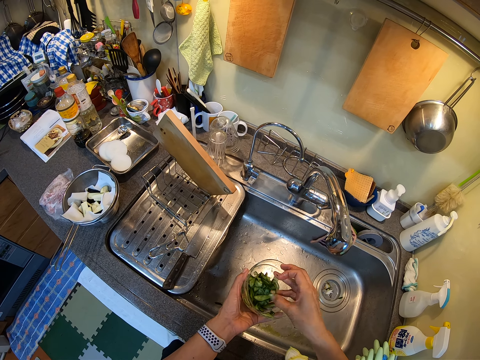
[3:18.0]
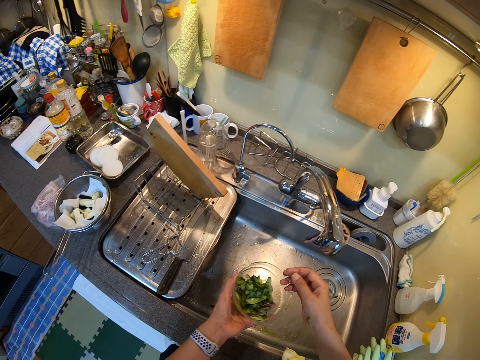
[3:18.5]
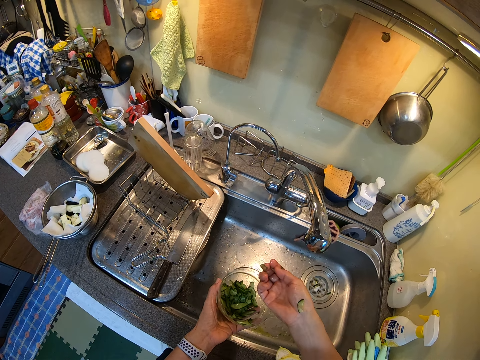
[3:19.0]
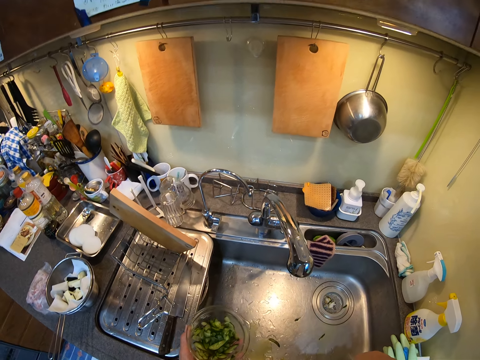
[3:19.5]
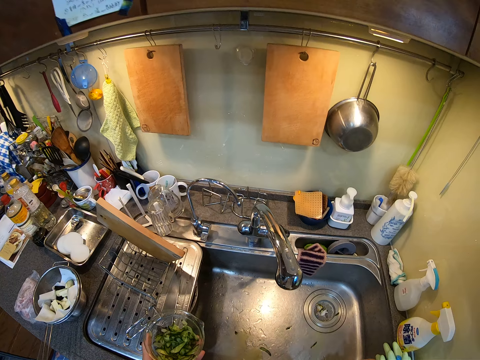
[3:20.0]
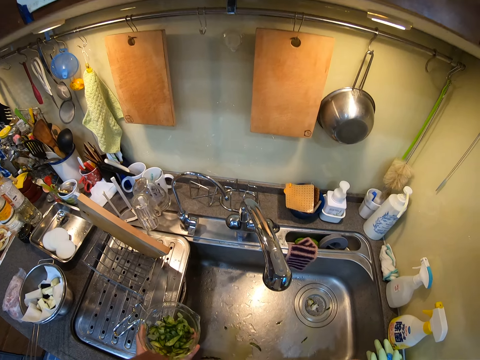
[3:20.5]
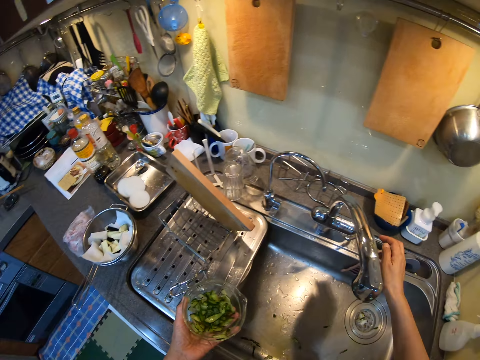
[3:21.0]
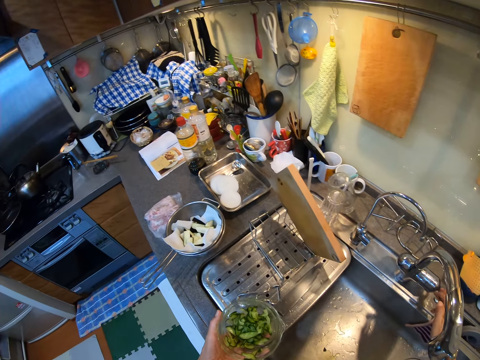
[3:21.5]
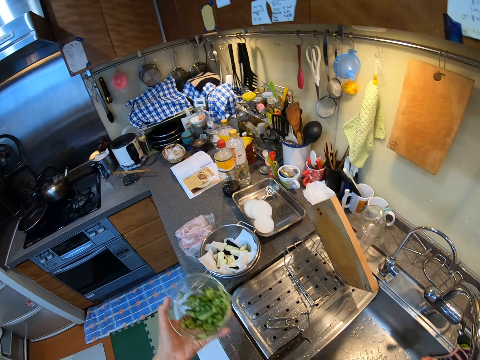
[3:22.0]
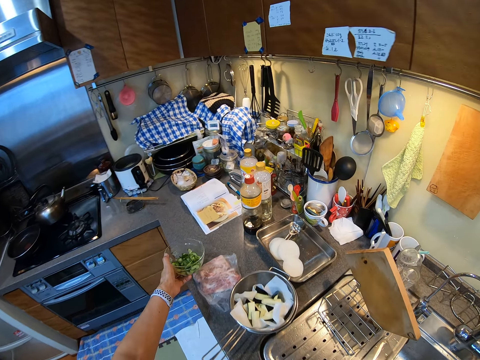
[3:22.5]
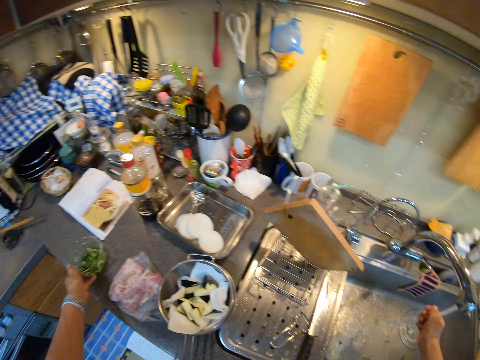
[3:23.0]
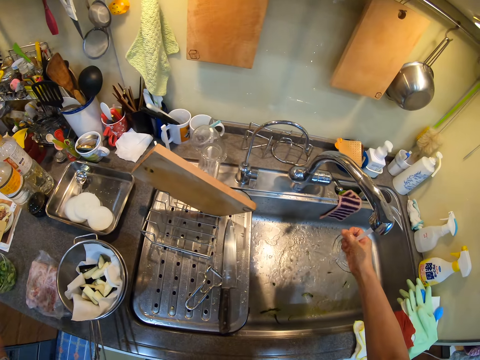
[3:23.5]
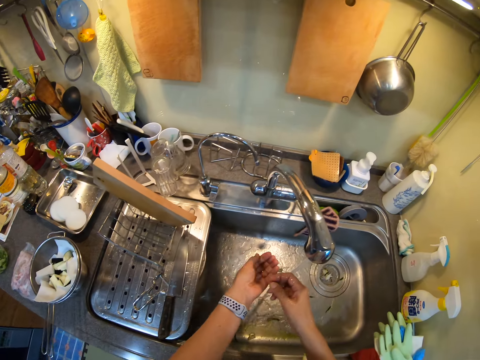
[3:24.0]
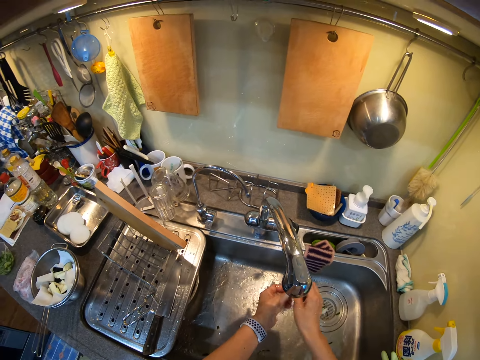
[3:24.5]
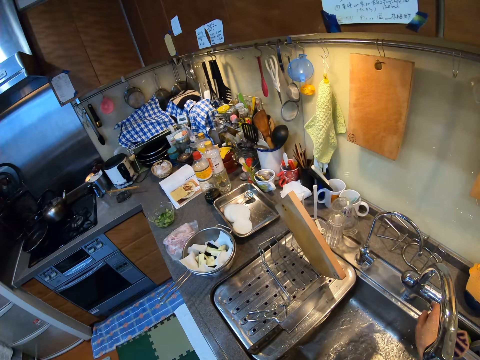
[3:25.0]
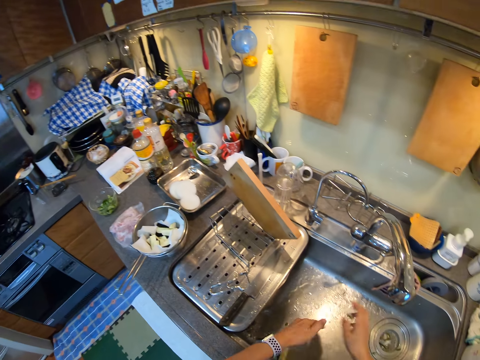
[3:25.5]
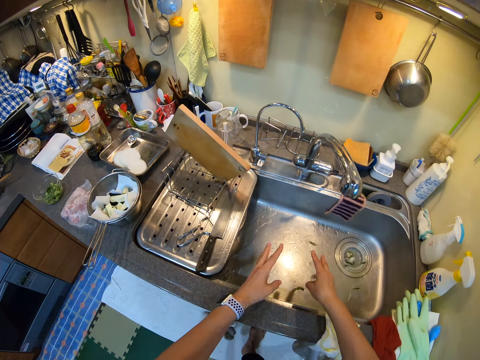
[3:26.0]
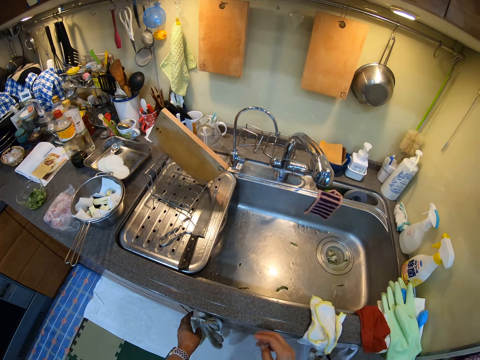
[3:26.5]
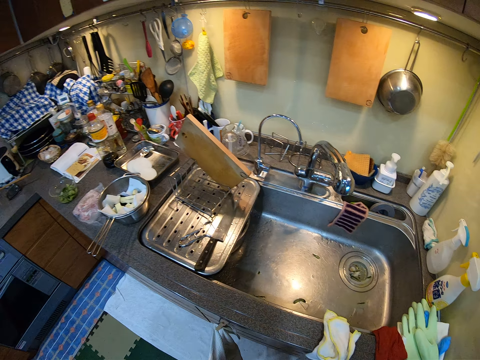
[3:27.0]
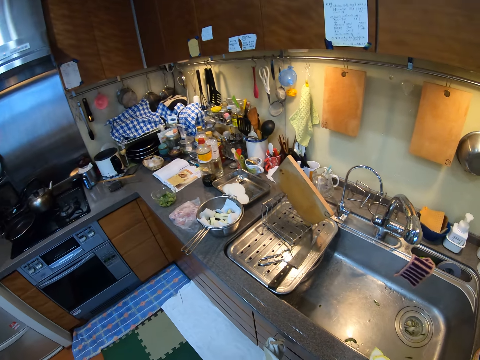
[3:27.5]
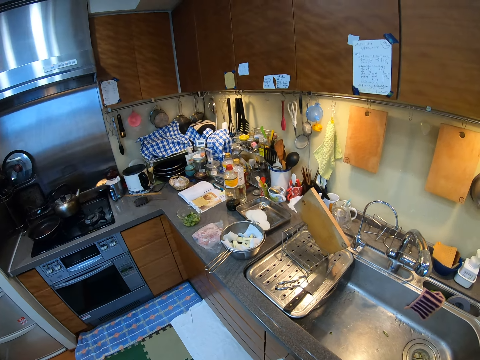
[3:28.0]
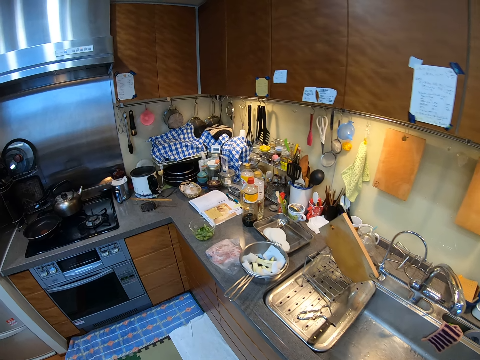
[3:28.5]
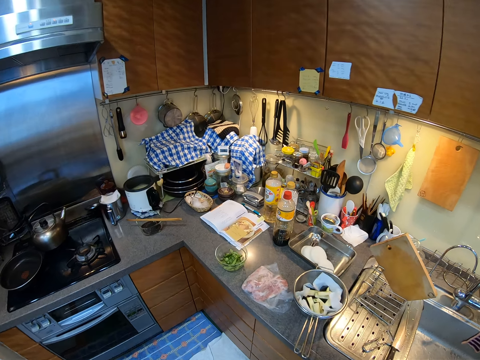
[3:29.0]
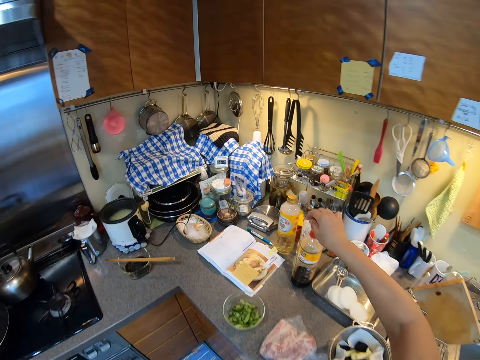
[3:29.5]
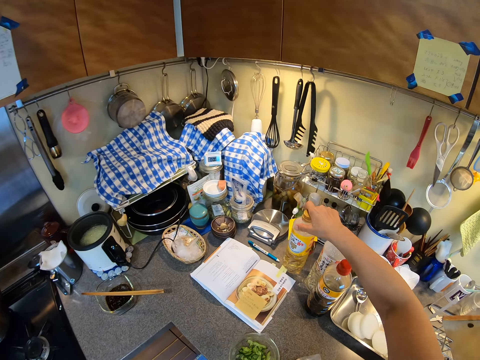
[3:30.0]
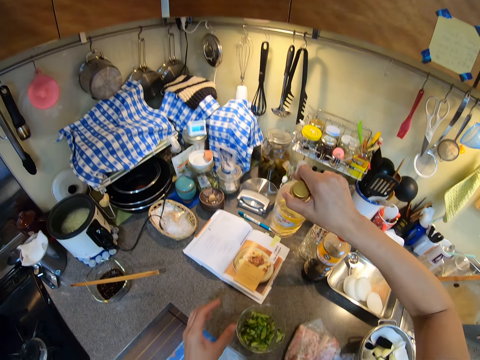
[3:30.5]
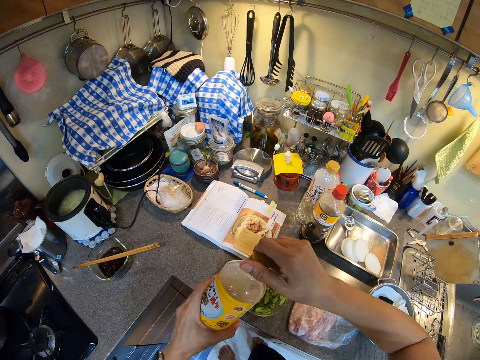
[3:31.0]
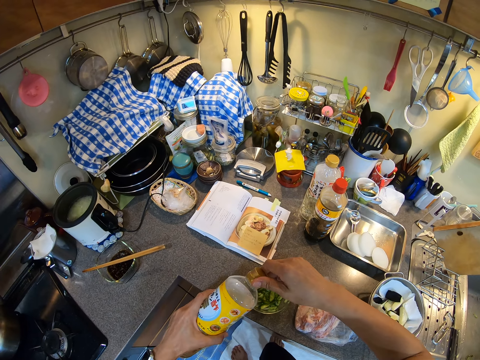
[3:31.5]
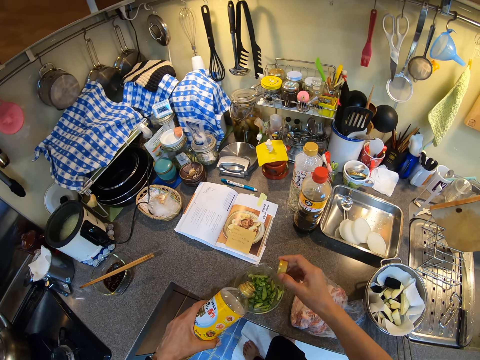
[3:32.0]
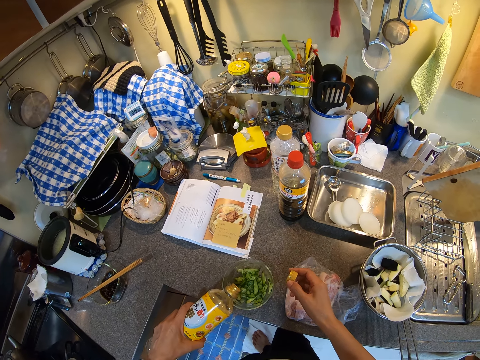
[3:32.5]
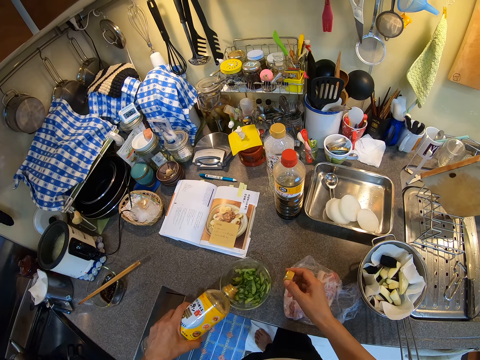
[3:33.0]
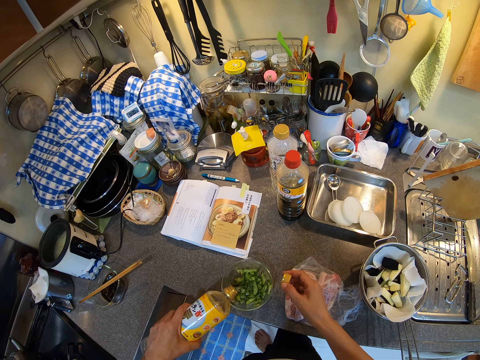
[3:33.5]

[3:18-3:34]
The camera wearer rubs the vegetables from the fingers. They lift their hands up. They turn on the tap. They close the tap, move their hand down. They lay the bowl on the side. They move their hand. They rinse the hands, lift their hand up. They turn off the tap. They shake the hands. They wipe the hands with a towel and move their hands down. They look up. They move around. They pick up a bottle. They move their hand. They open the bottle. They pour something on the vegetables.

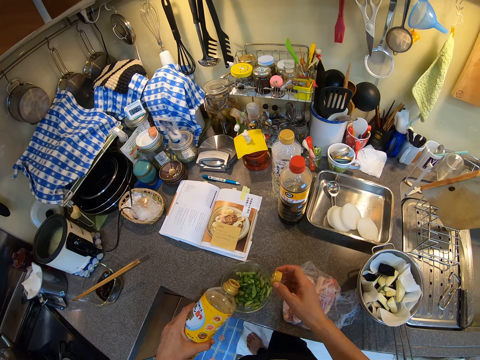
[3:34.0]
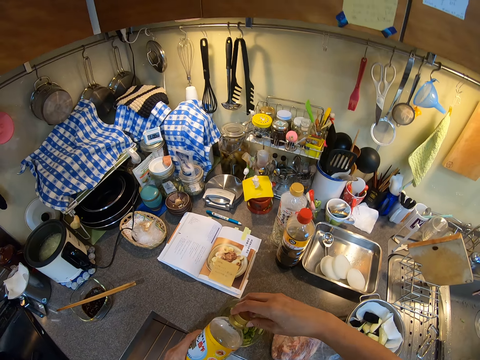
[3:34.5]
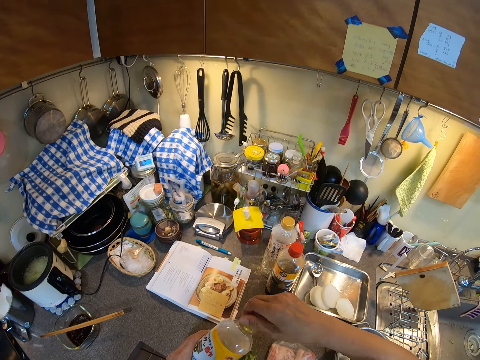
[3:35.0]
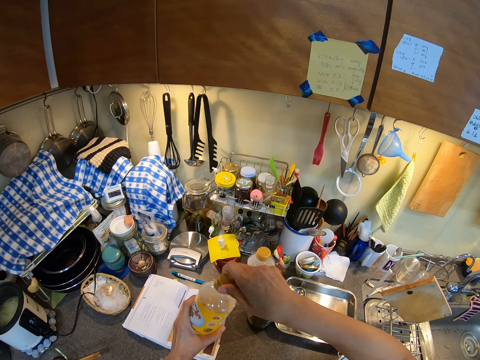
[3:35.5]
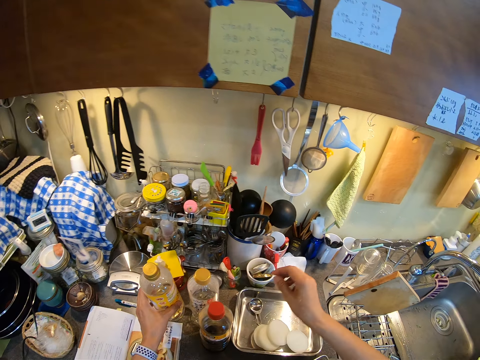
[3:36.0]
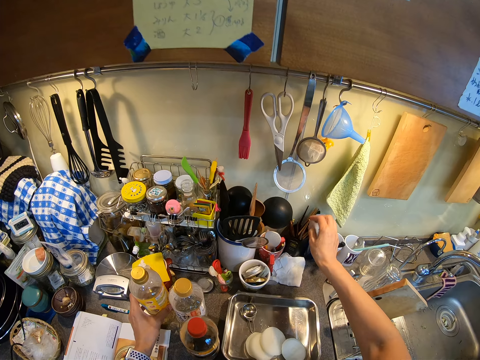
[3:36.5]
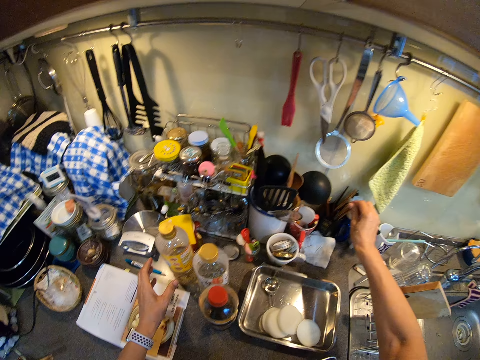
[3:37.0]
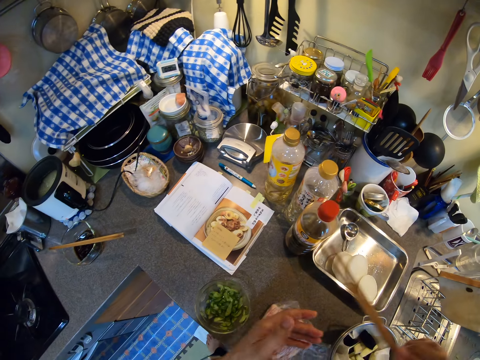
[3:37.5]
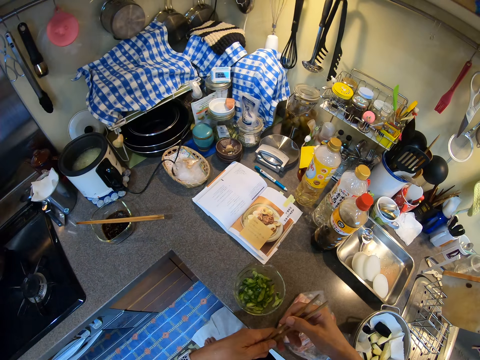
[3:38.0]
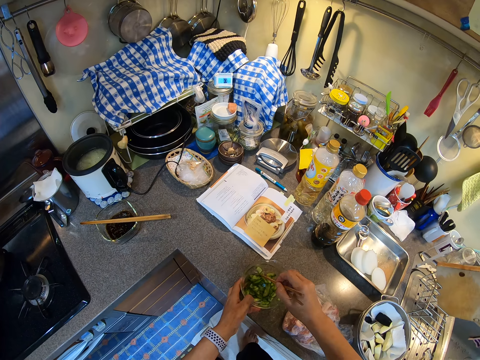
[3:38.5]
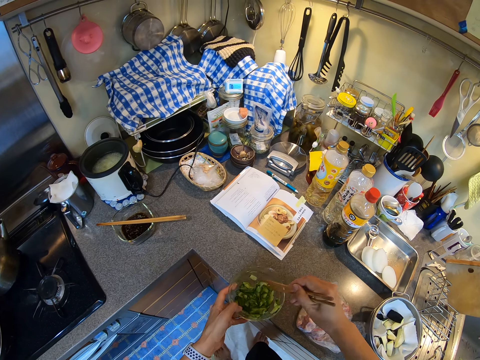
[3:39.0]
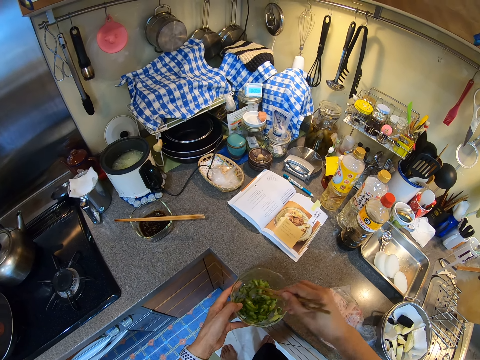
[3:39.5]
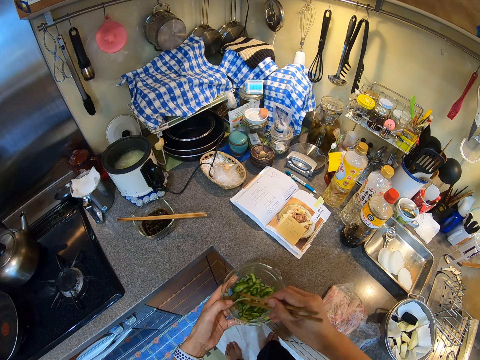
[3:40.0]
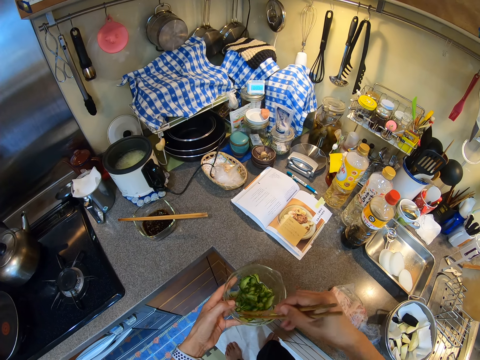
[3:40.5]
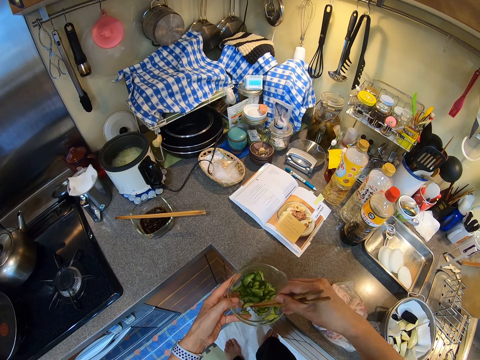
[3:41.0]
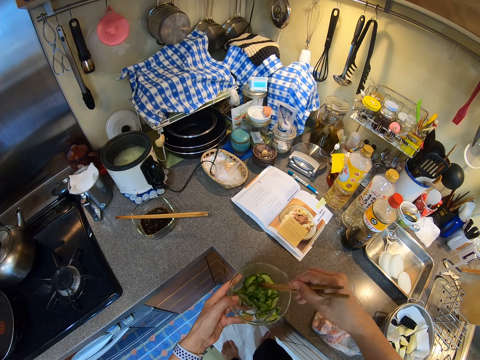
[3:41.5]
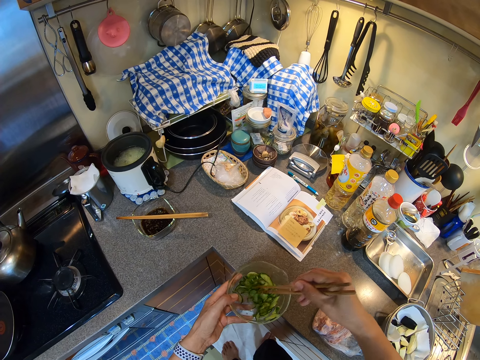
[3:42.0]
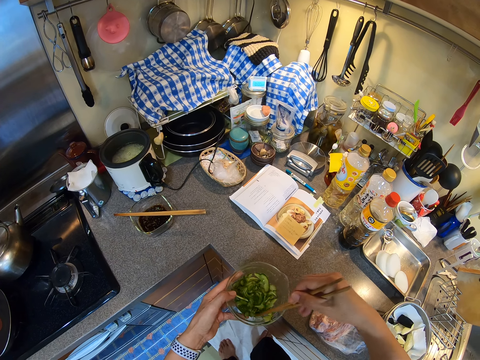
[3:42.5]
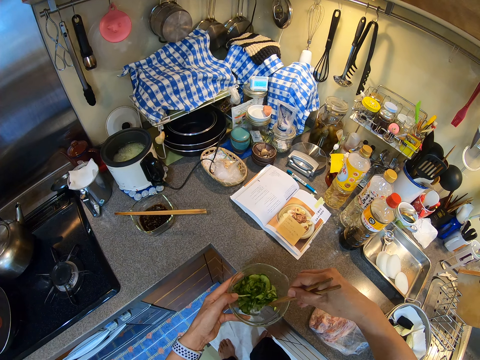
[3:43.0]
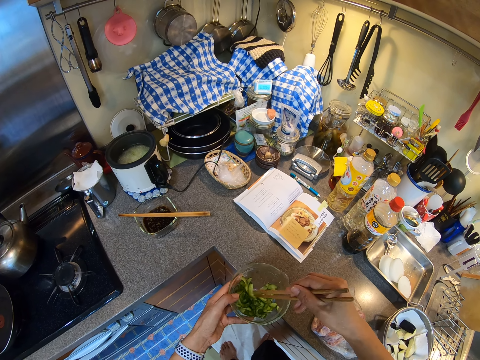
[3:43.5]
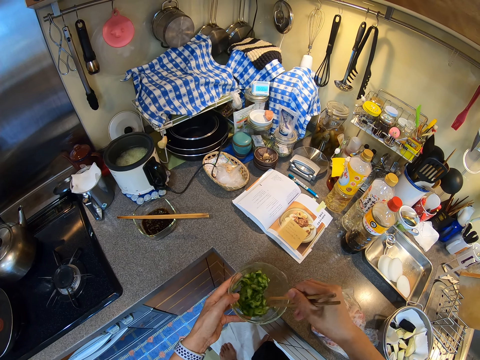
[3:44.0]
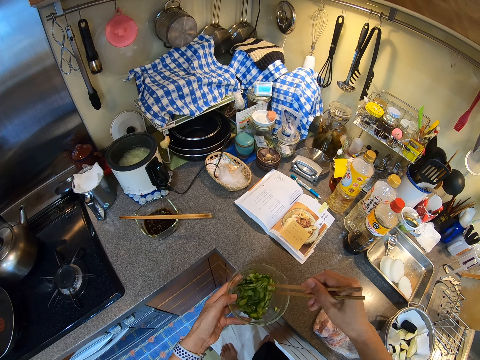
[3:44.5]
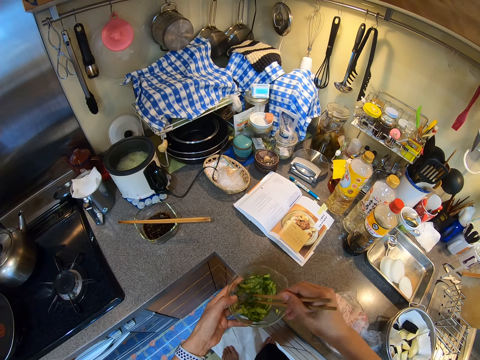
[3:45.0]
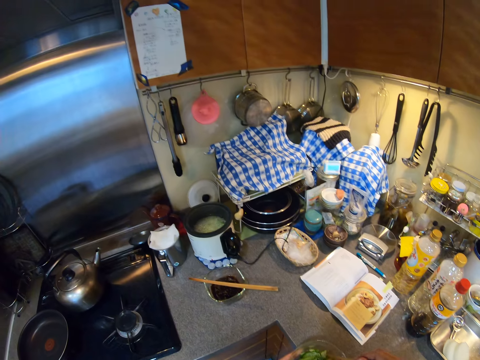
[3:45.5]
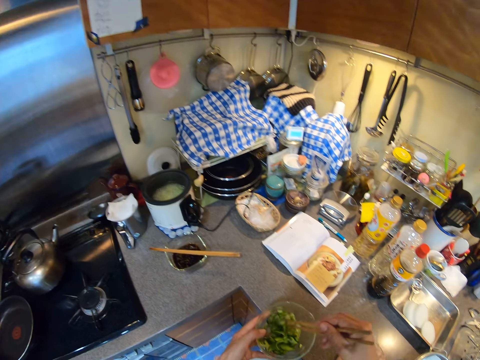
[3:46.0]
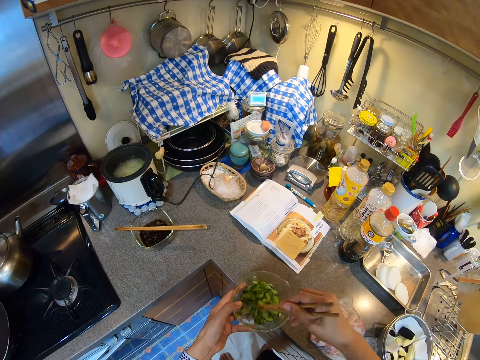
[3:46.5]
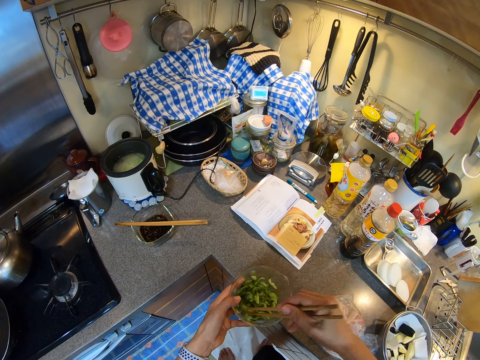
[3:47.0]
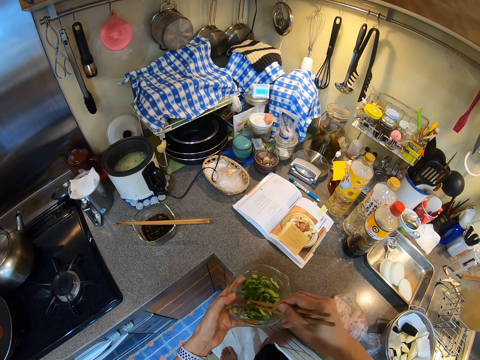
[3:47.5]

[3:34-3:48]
The camera wearer closes the bottle. They lift the bottle up. They place the bottle on the countertop, lift the bottle up. They pick up chopsticks. They hold the sticks up, lift their hands. They turn the sticks. They use the chopsticks to mix the vegetable, hold the bowl up.
